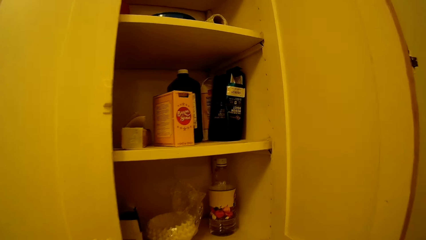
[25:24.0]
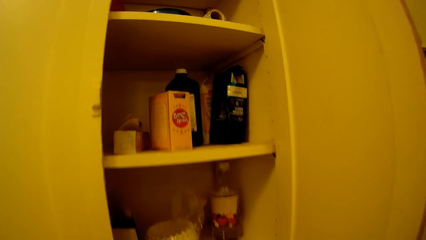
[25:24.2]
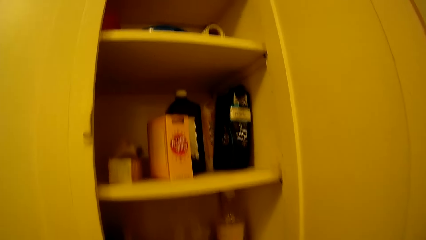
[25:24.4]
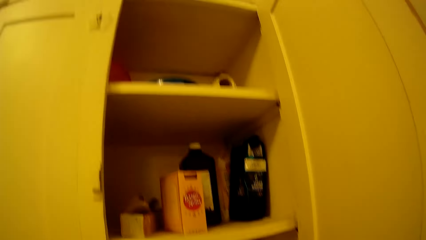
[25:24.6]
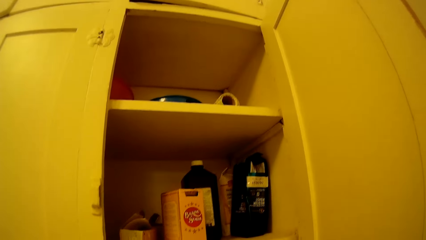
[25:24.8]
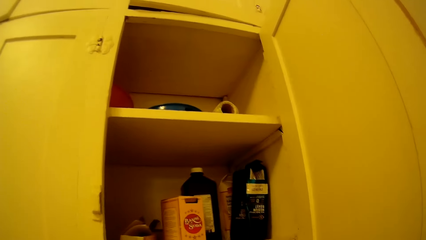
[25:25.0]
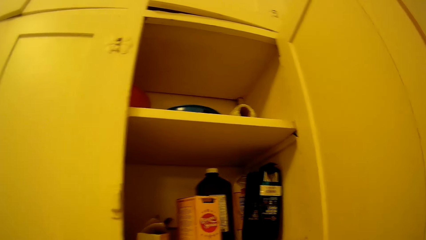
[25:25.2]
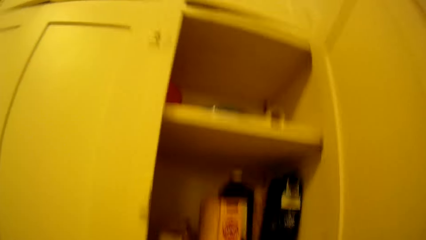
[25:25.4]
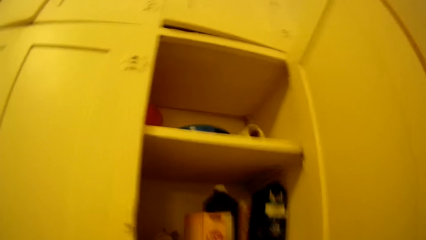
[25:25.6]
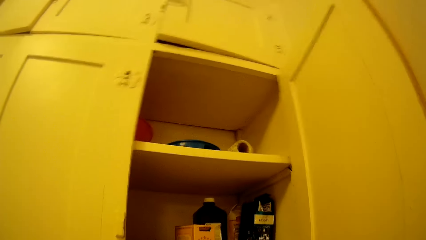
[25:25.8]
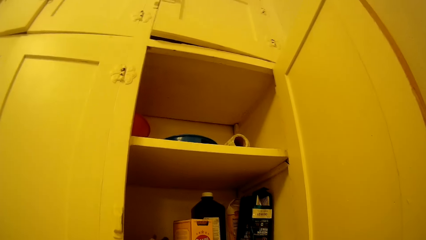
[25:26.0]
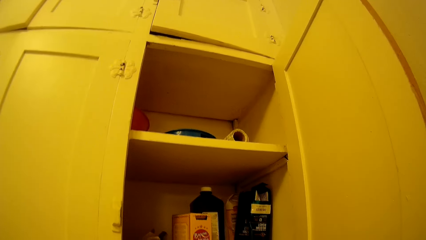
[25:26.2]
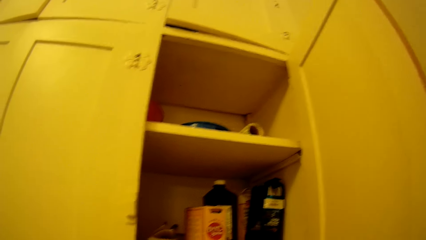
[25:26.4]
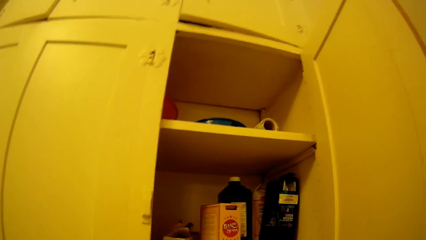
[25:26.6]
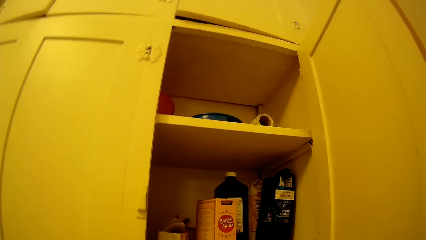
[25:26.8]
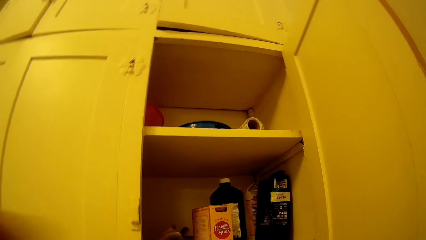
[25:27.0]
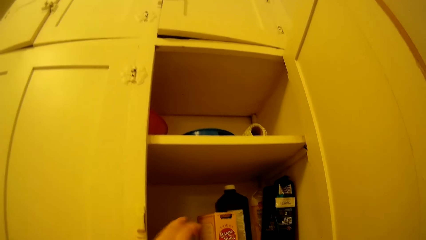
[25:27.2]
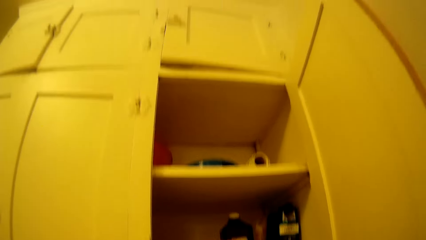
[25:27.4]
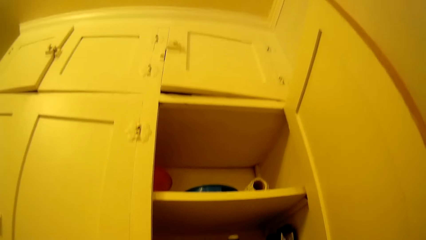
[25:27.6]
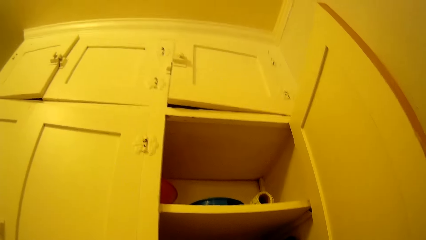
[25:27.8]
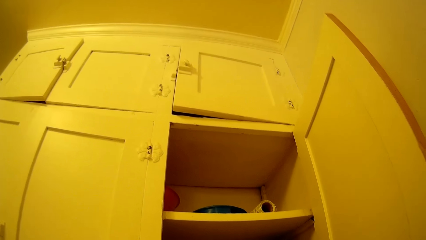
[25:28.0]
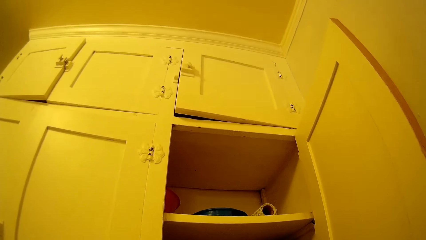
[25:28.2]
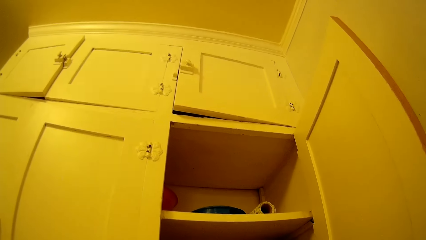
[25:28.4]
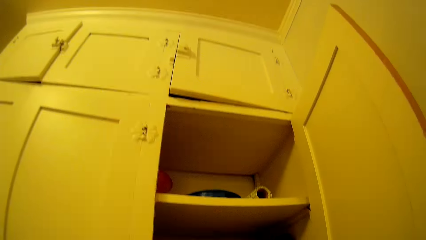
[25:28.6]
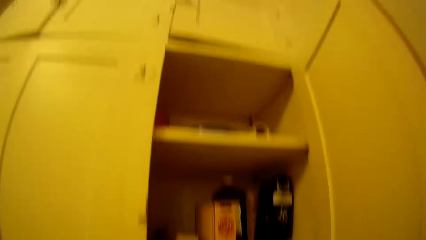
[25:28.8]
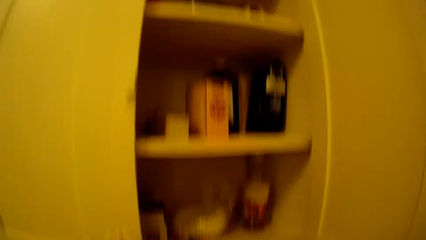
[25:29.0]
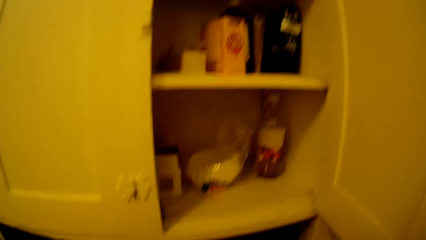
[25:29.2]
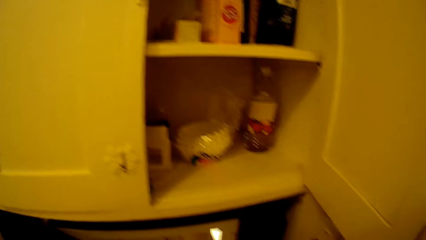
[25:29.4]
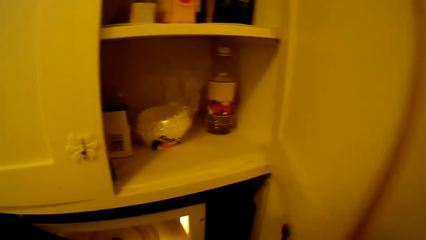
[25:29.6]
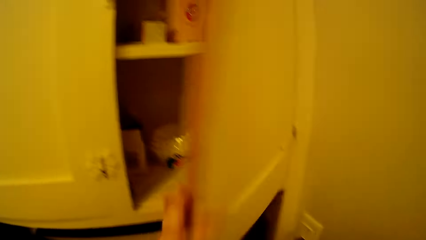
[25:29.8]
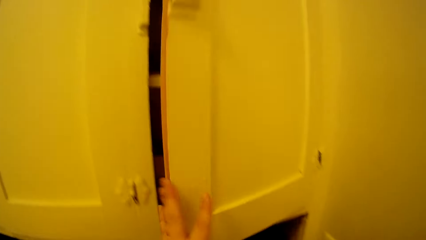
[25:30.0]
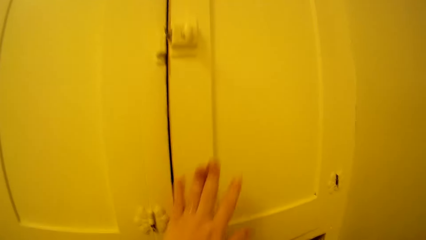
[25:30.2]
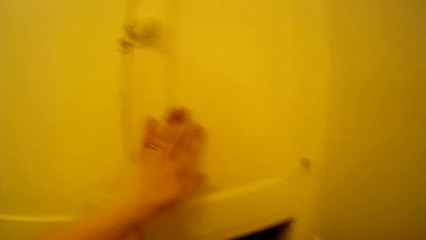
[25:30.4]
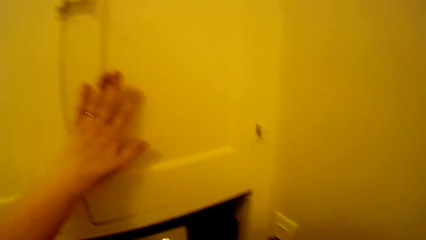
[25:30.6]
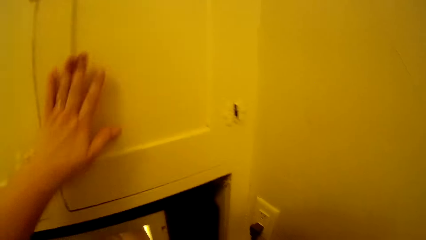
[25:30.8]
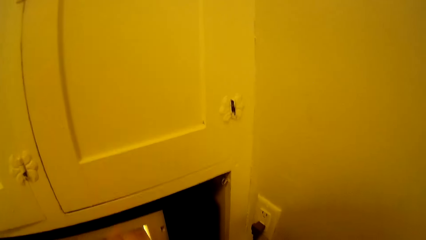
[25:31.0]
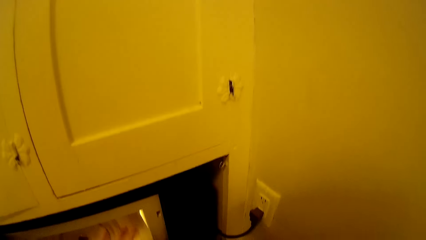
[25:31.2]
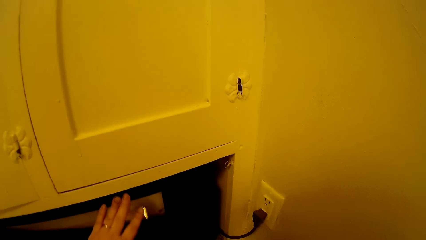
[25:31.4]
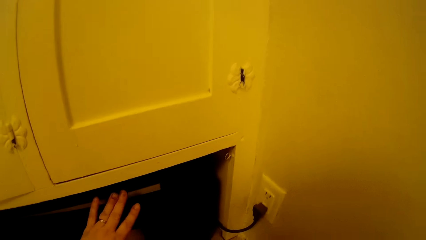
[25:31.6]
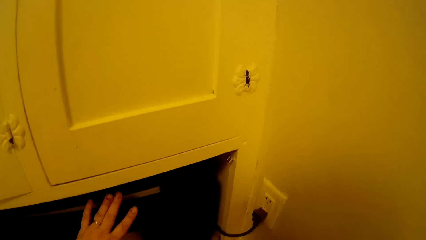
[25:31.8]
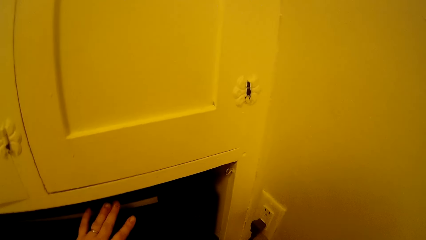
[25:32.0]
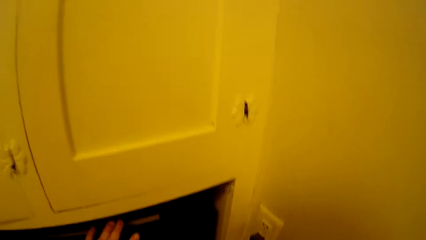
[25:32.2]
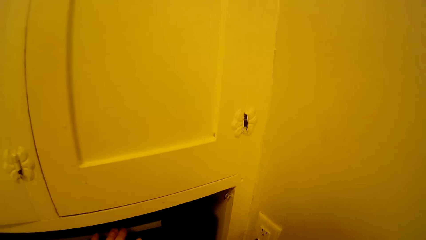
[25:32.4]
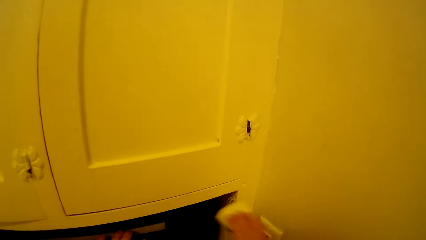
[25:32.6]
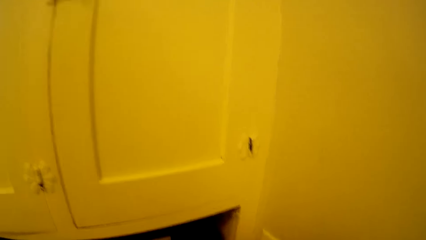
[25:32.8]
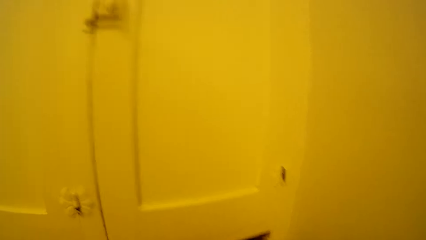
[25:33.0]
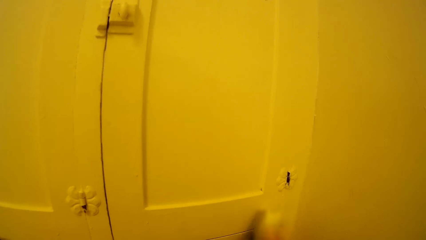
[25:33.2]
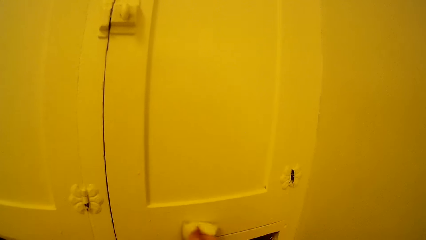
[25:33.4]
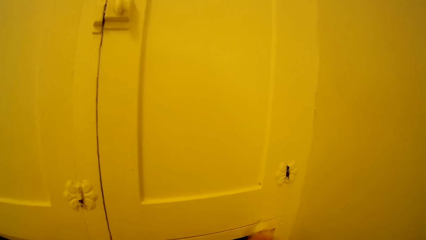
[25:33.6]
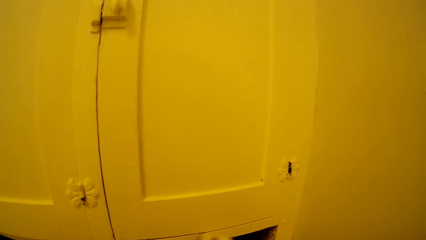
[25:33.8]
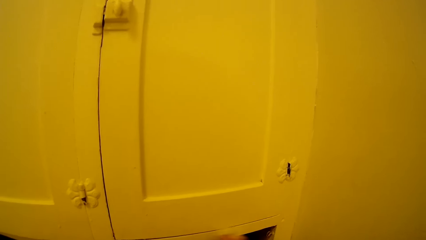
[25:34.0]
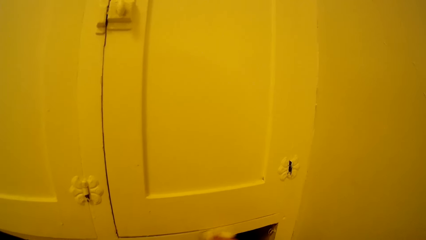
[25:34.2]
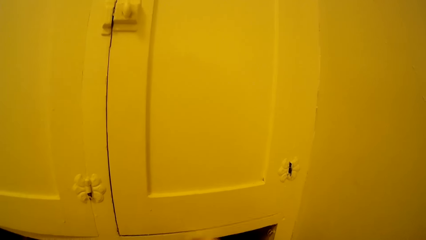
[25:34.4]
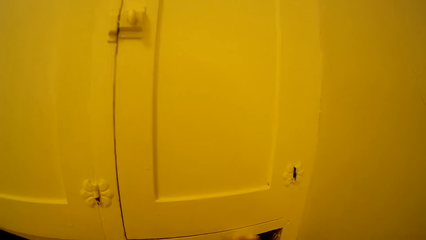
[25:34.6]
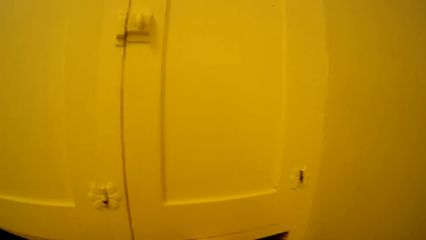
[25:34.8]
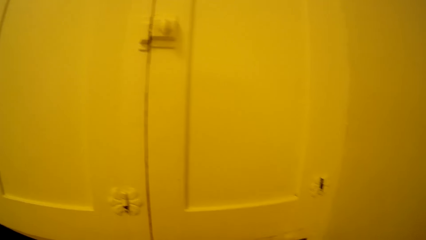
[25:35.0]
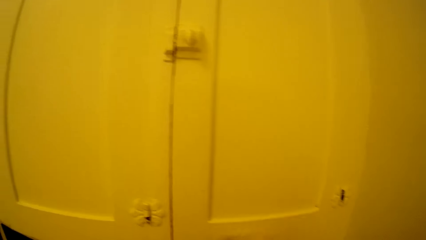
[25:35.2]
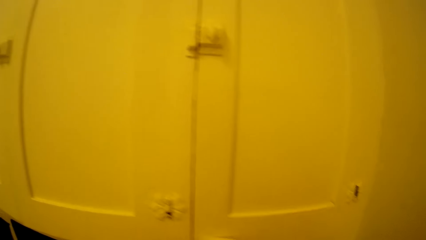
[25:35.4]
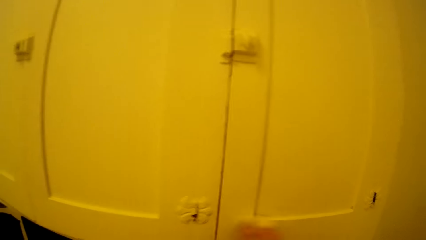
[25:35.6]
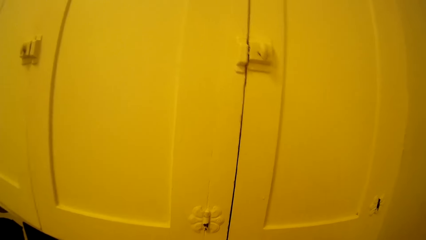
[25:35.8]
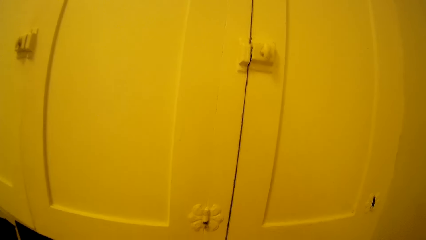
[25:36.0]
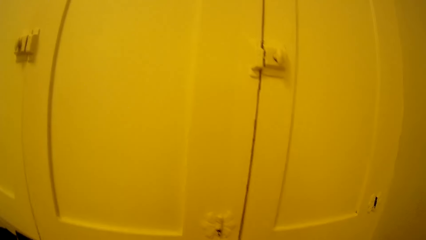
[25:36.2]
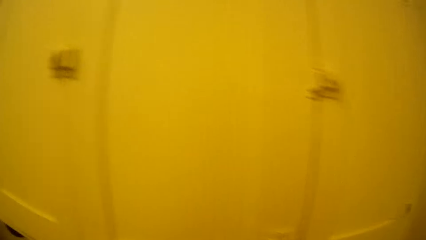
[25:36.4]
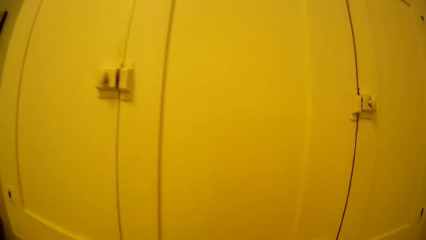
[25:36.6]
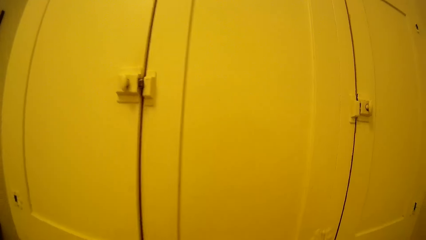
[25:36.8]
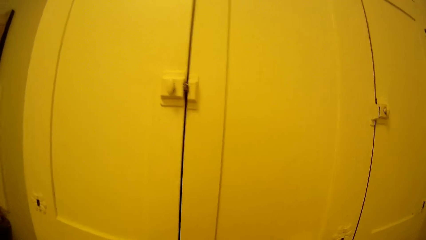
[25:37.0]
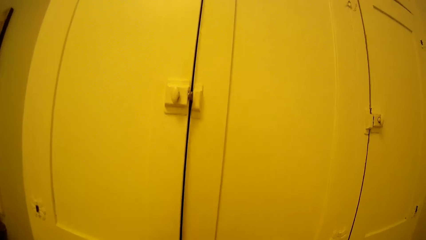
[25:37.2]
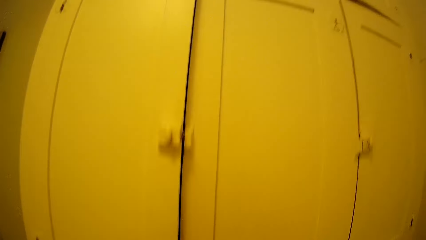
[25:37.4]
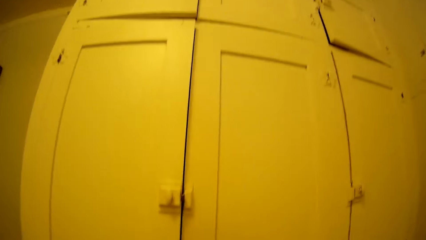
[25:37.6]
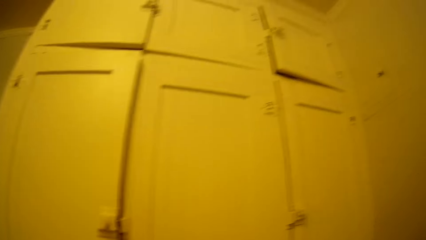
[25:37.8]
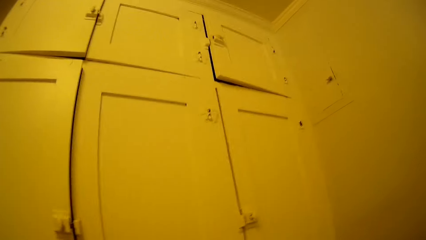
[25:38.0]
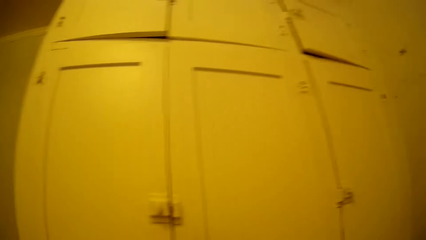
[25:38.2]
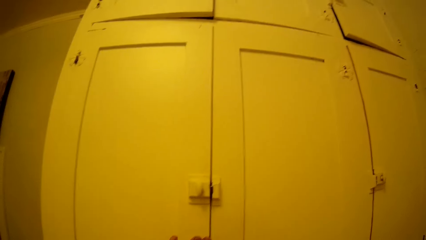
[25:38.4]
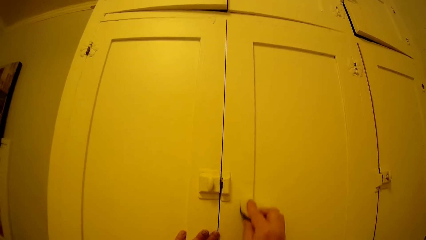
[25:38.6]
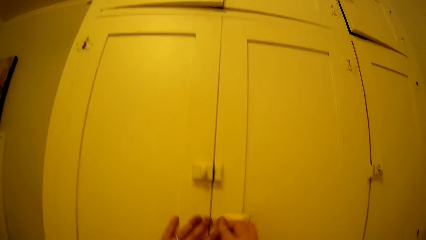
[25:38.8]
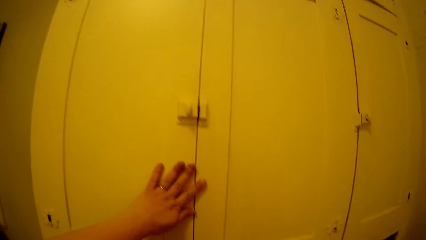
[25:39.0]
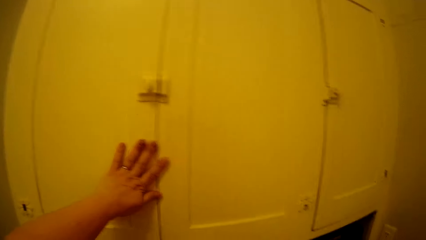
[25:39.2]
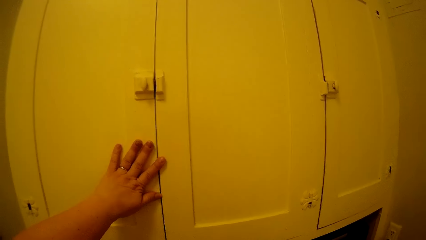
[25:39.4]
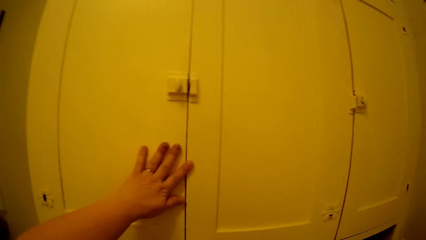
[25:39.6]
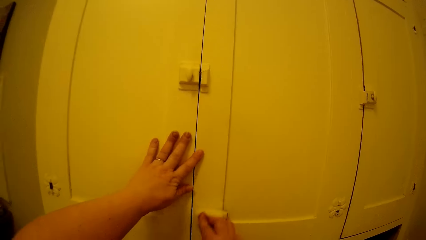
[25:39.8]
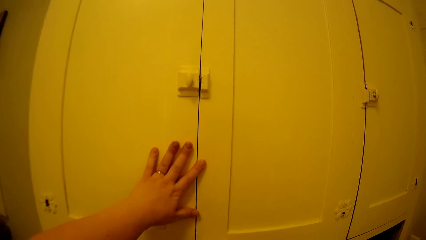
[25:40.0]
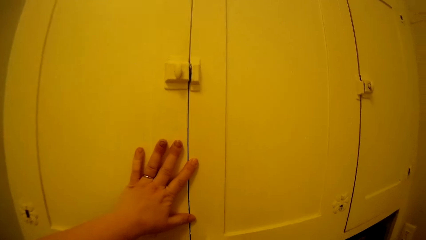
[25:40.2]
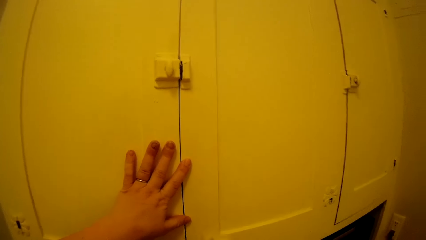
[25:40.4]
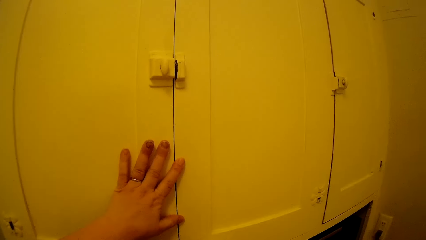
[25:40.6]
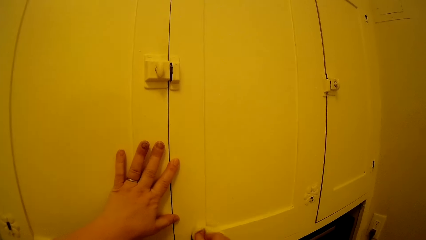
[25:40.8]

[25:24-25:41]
The camera wearer views inside the cabinet. They close the cabinet doors. They close the microwave. They wipe the cabinet.
